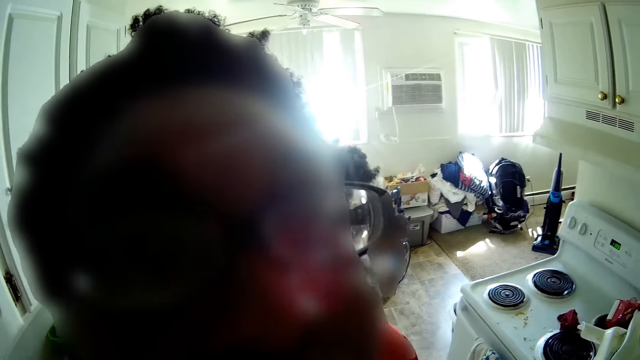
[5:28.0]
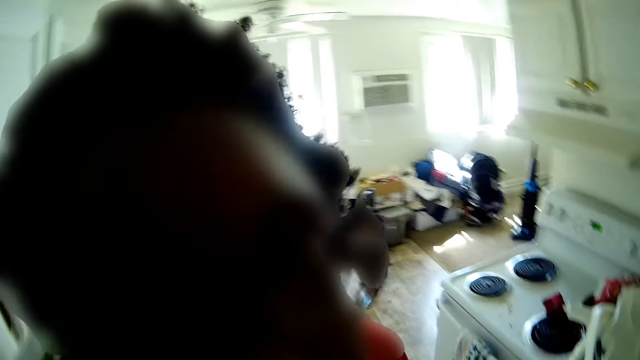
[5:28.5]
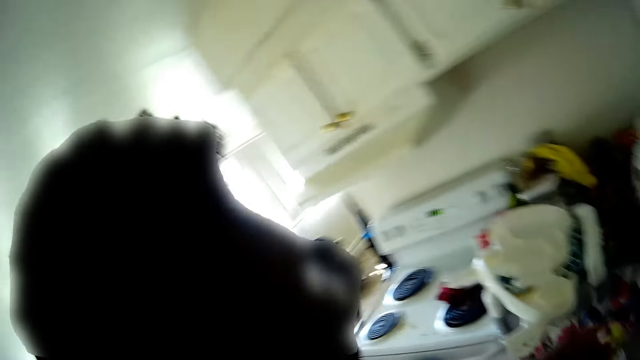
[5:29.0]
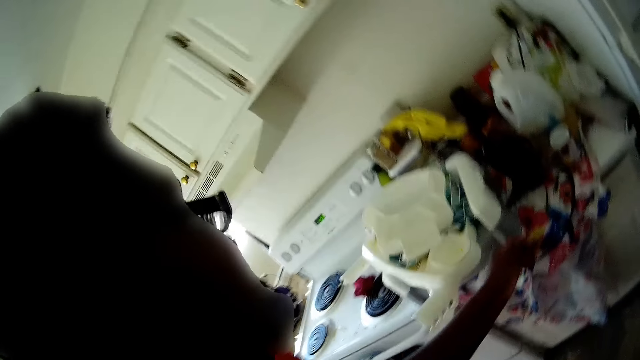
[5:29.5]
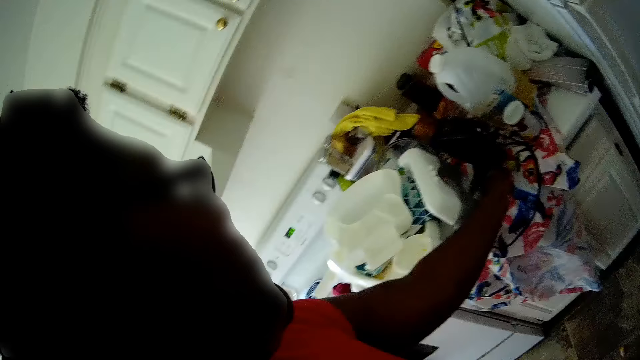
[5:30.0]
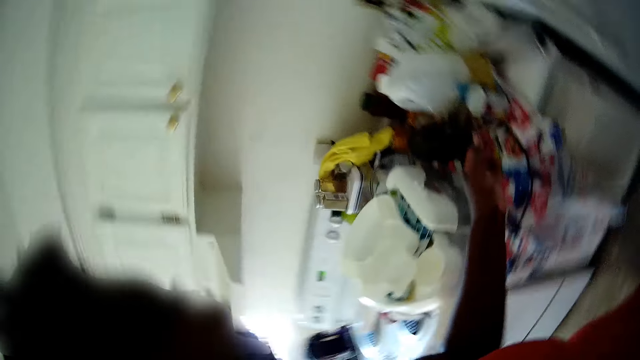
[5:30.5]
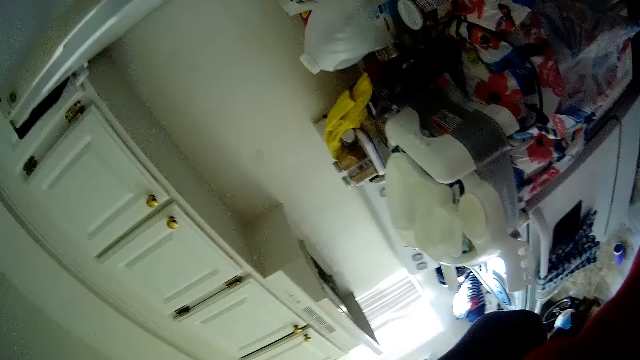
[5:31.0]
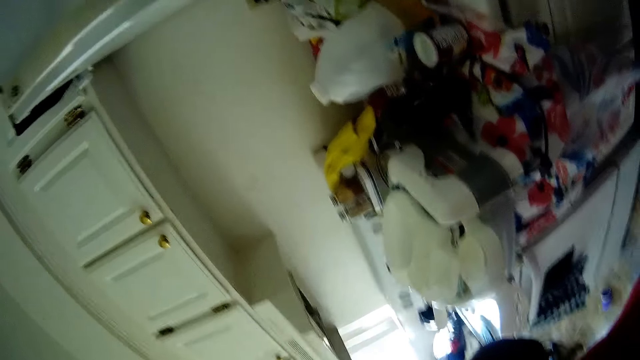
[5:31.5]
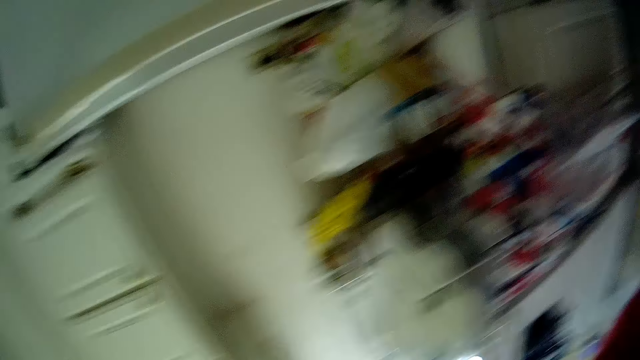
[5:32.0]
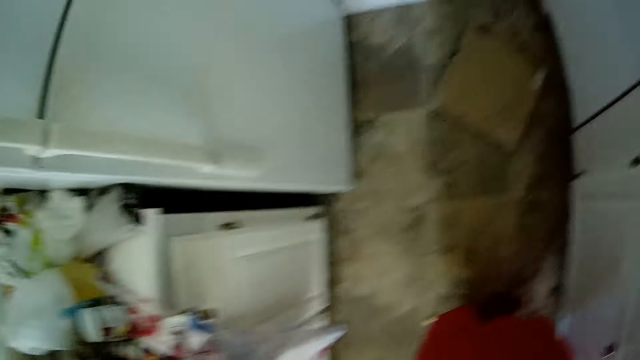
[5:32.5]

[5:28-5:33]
The camera wearer drops a lemon on a kitchen cabinet with his left hand.
